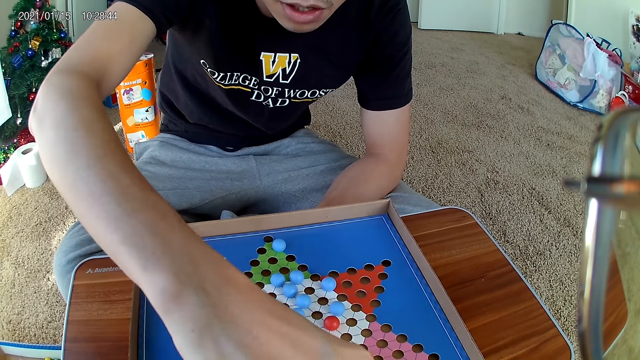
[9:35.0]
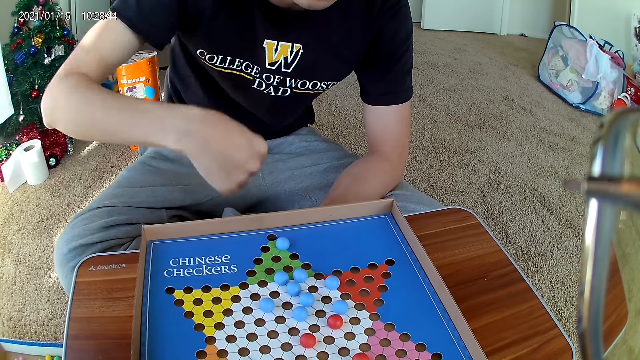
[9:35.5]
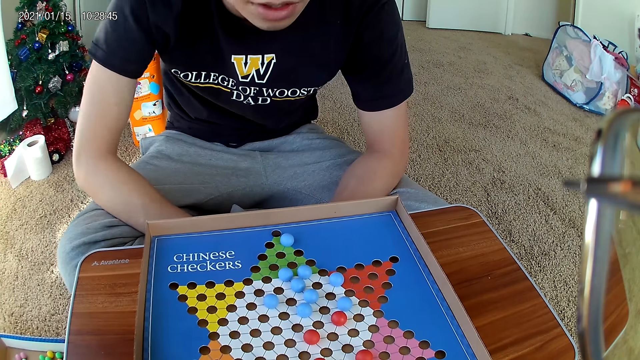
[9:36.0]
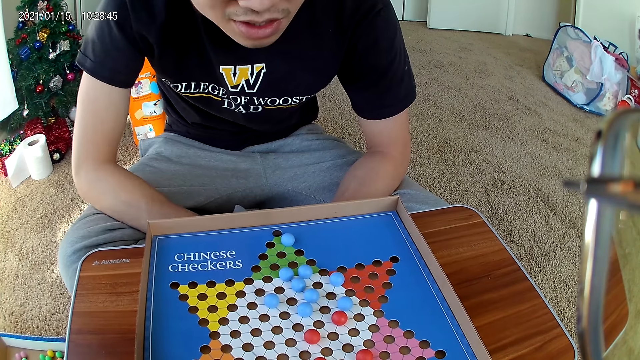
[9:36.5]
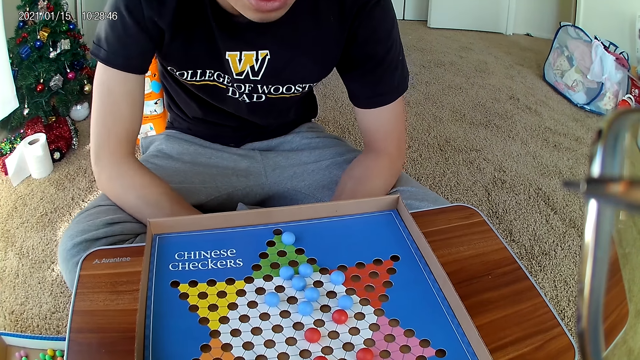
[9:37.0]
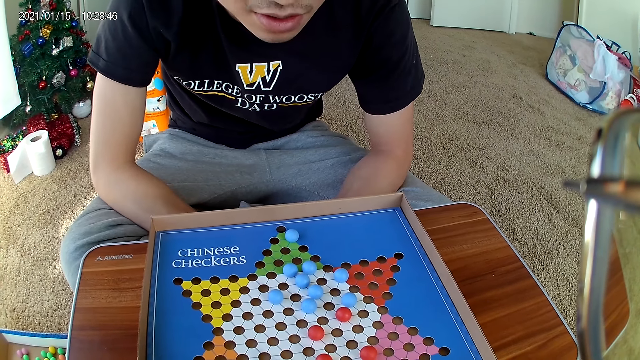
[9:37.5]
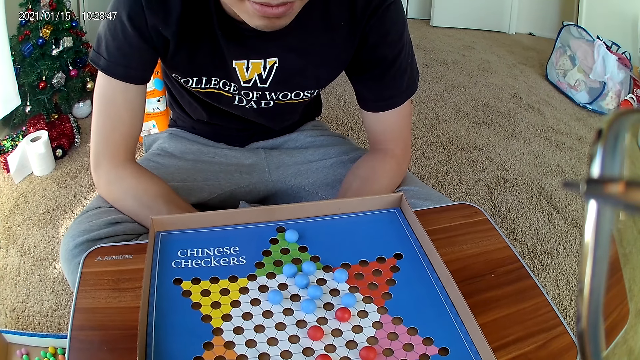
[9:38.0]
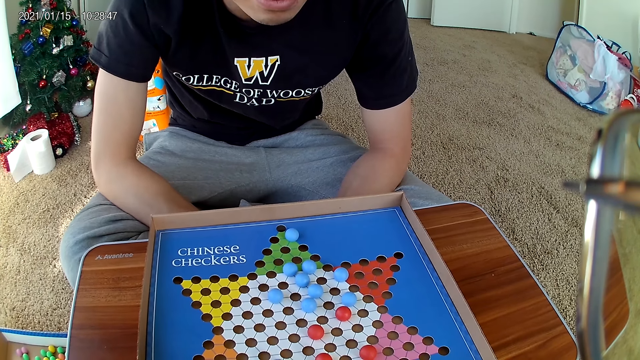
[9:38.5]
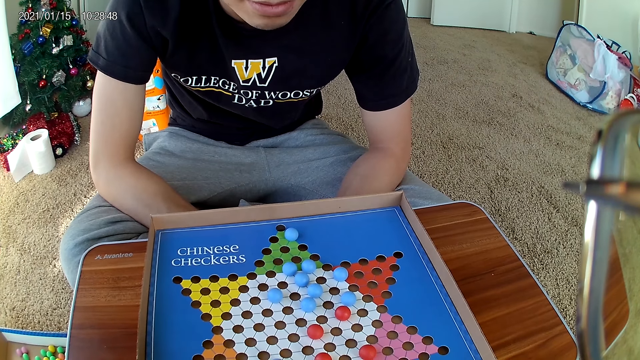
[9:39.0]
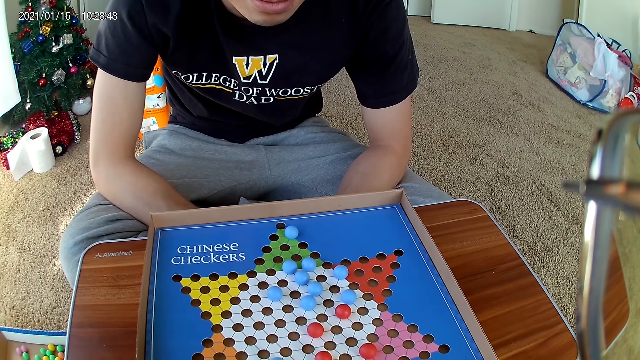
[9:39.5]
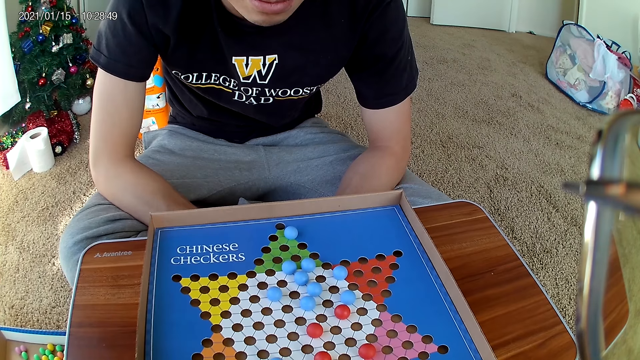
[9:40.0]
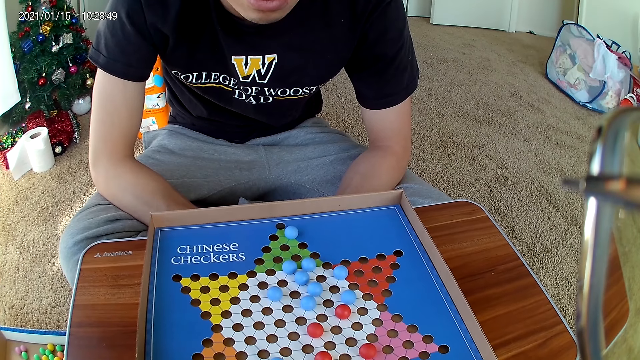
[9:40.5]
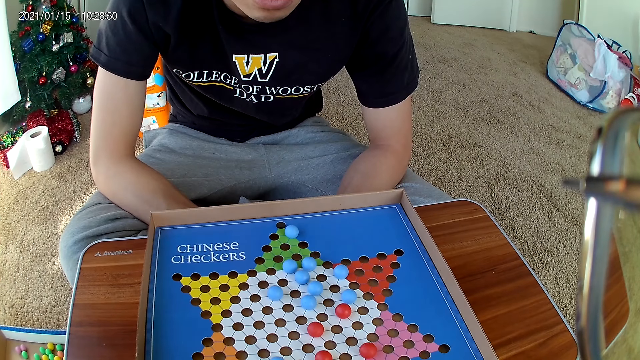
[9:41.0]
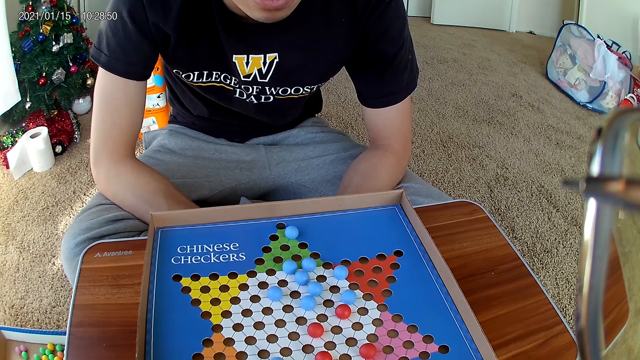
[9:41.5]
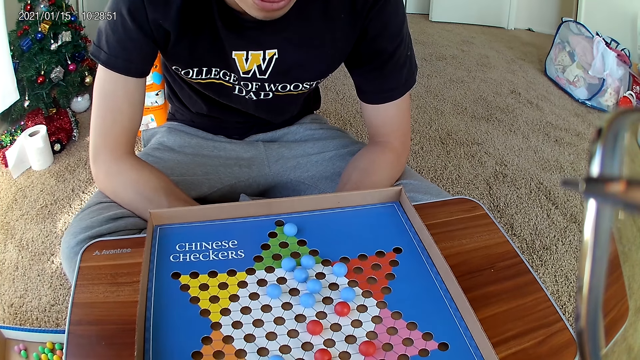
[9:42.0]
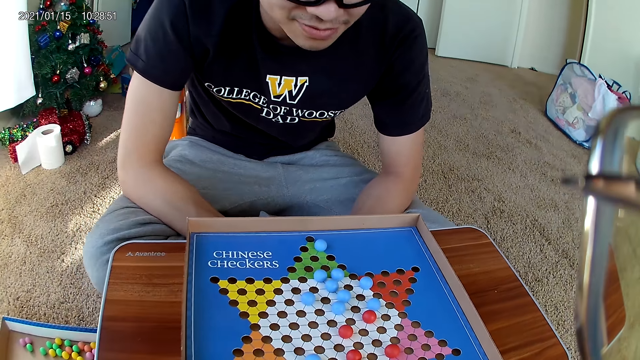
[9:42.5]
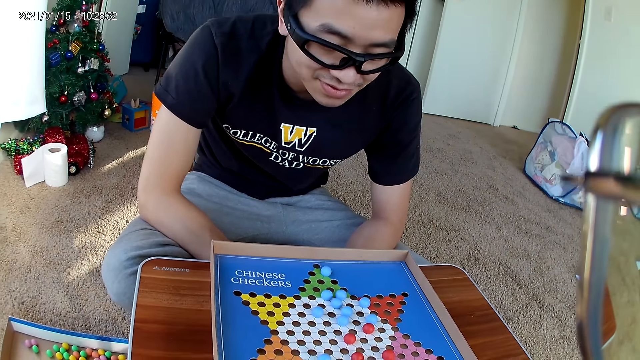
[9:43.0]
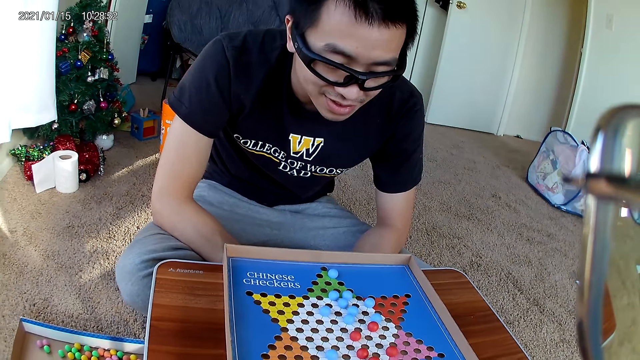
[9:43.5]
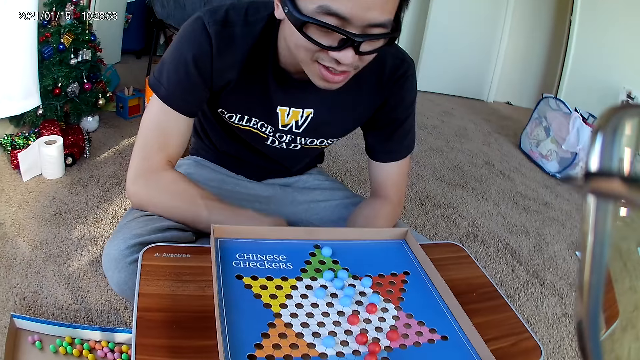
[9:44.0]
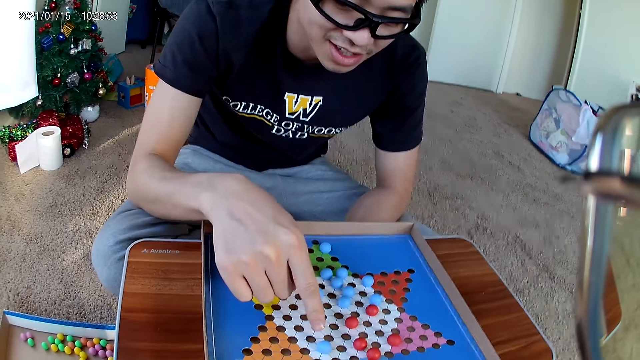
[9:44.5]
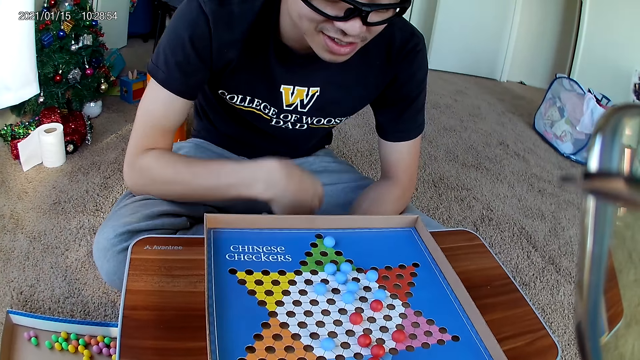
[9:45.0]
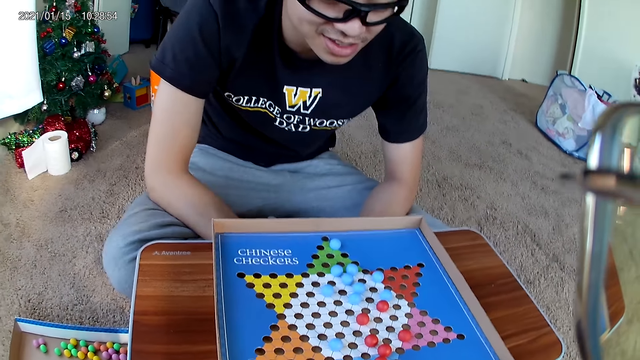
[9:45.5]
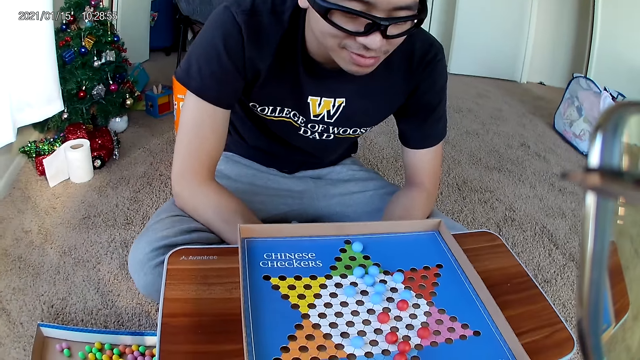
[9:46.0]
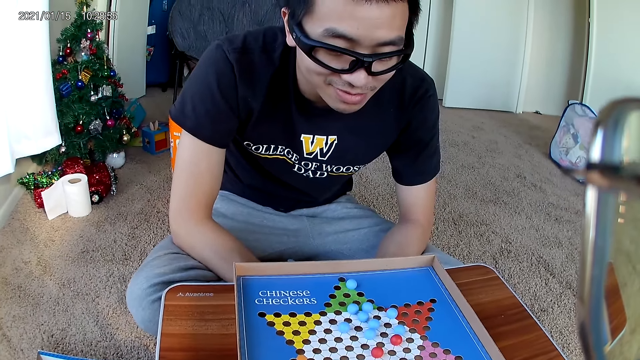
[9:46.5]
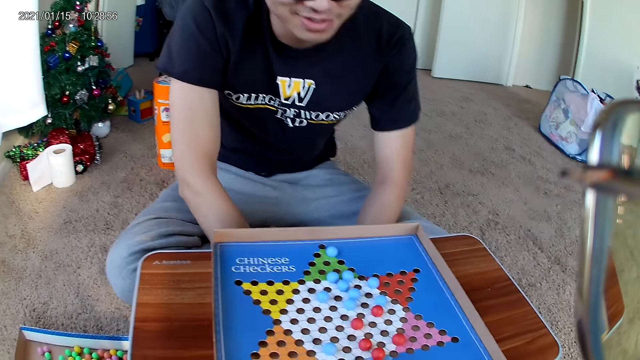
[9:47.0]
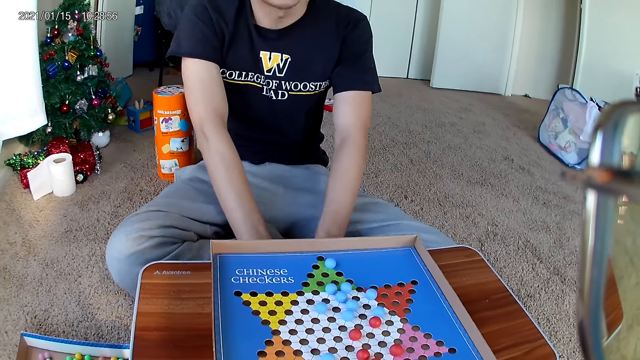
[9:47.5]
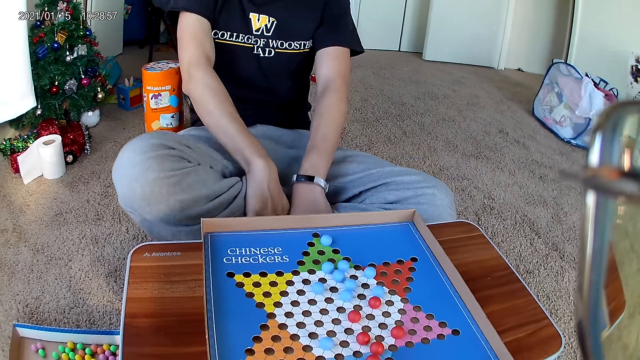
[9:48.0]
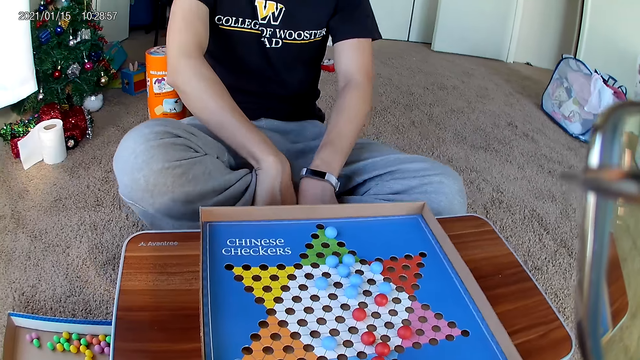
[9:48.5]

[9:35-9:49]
The man drops the marble. He points at the game board.

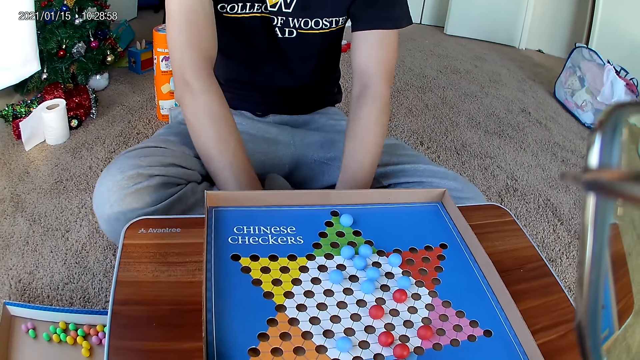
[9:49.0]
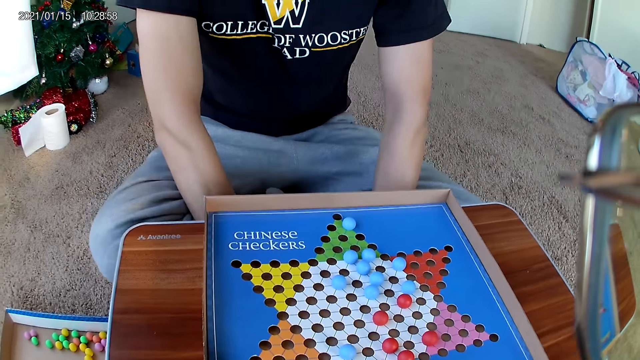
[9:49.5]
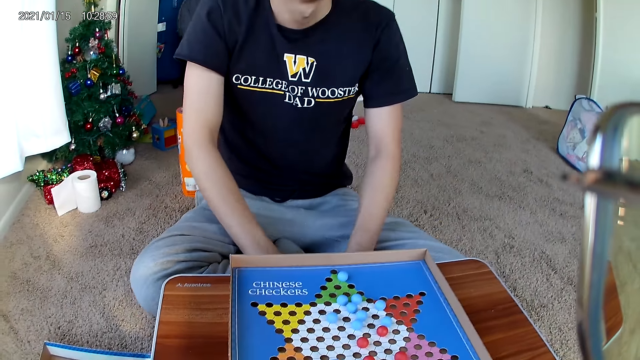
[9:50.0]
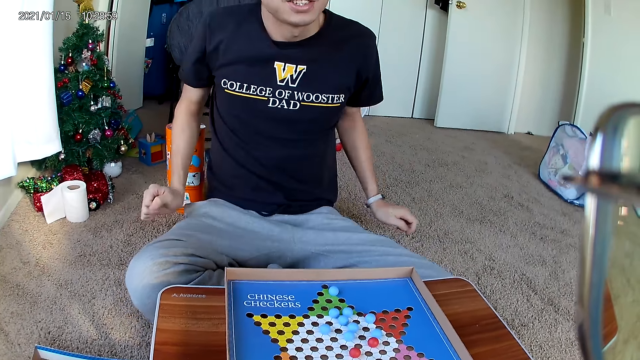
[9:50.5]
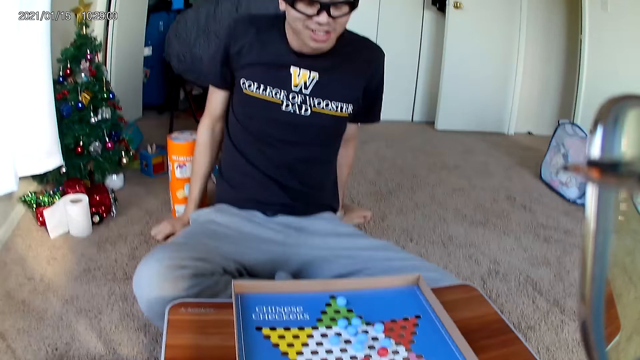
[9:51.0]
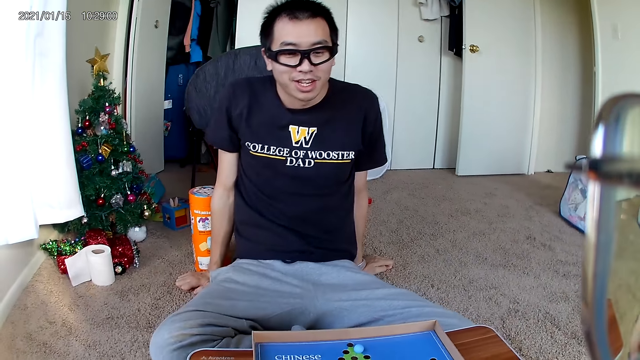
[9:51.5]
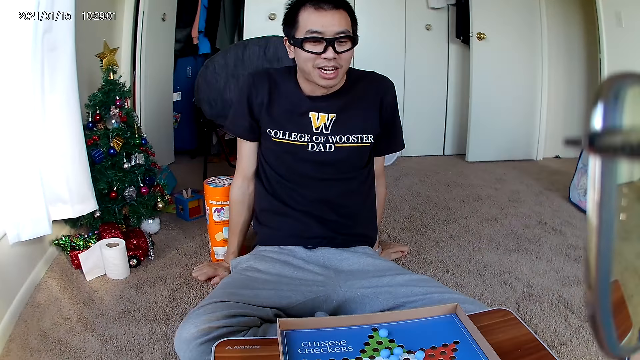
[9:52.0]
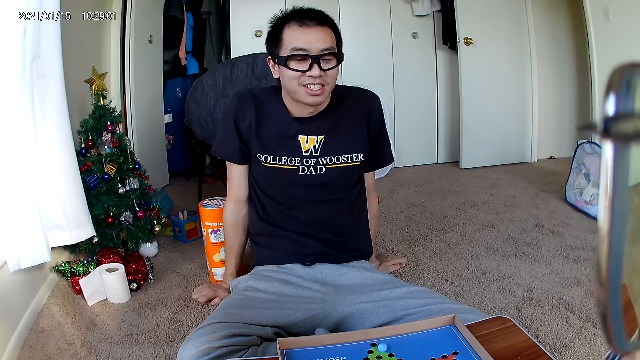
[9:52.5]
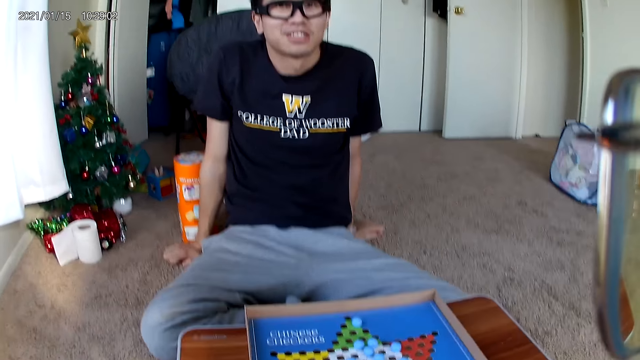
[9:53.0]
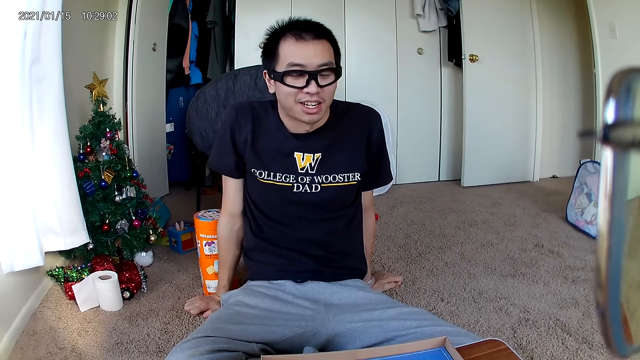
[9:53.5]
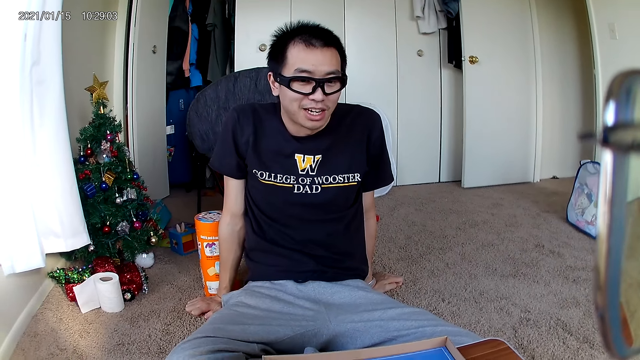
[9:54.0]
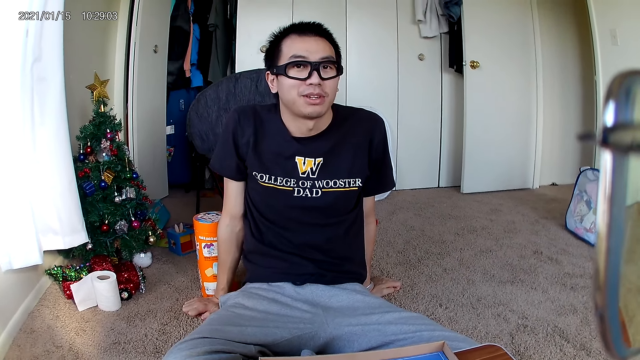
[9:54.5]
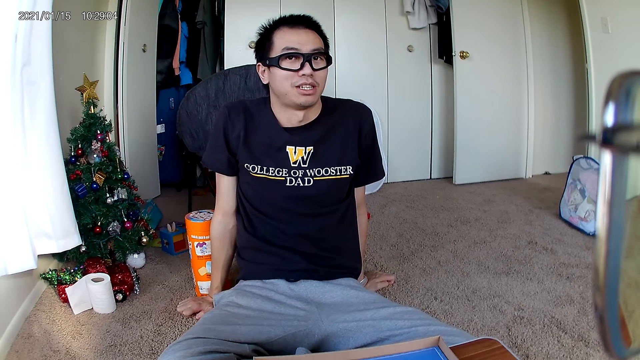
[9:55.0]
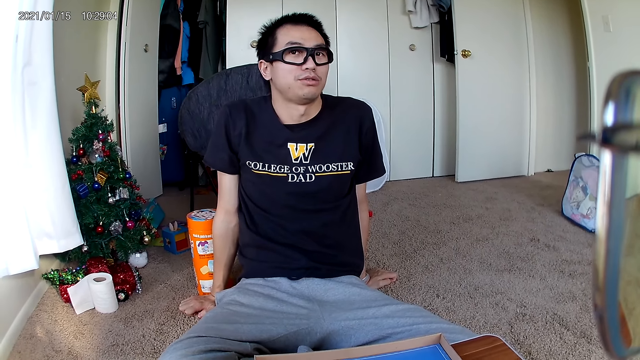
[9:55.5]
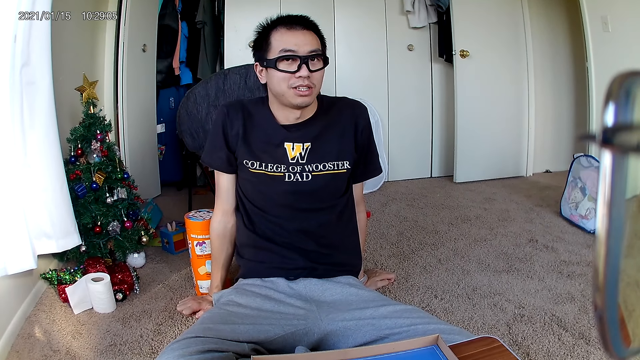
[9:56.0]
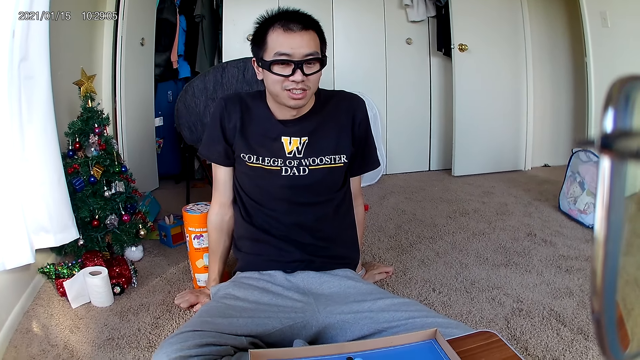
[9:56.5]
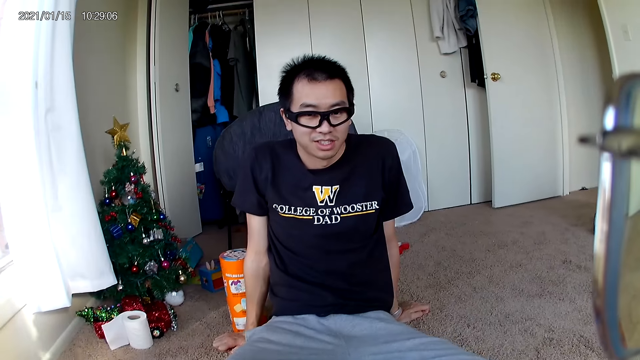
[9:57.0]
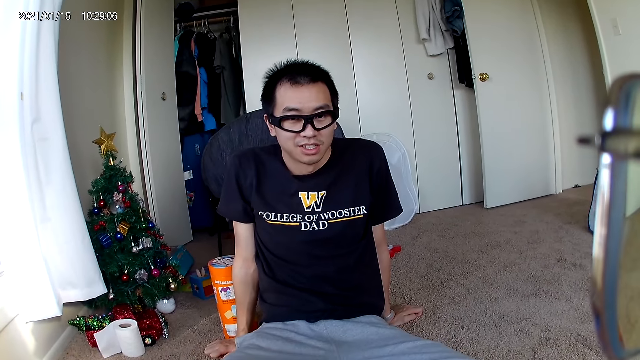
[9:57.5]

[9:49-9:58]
The man holds the floor with his hands. He talks.
